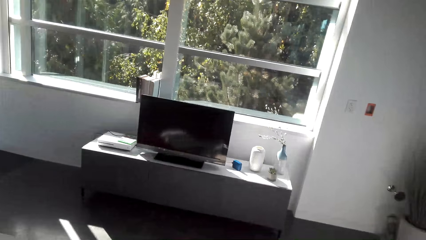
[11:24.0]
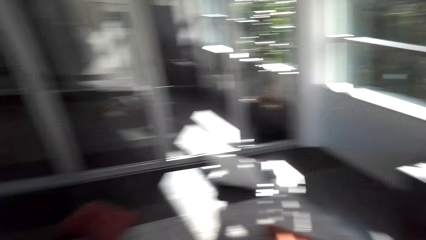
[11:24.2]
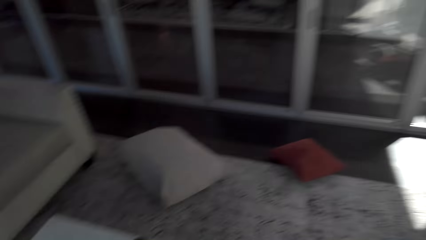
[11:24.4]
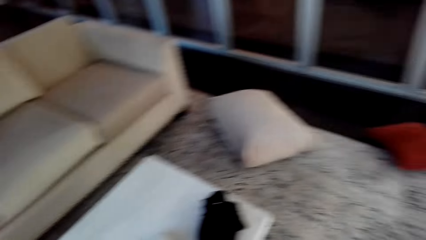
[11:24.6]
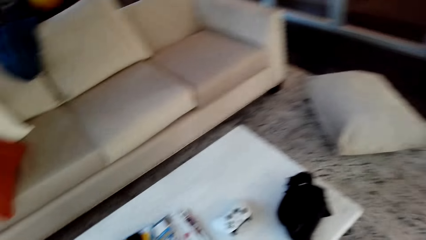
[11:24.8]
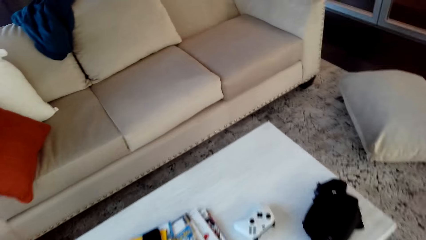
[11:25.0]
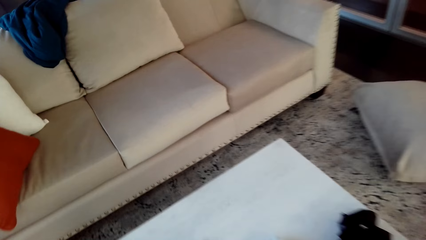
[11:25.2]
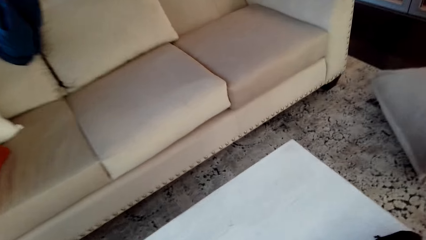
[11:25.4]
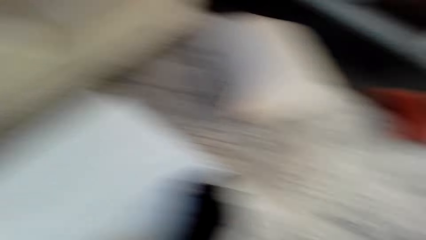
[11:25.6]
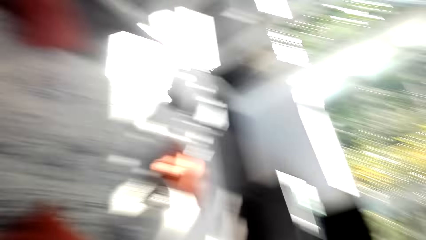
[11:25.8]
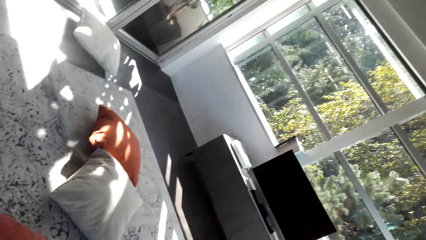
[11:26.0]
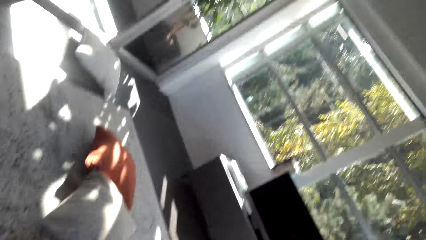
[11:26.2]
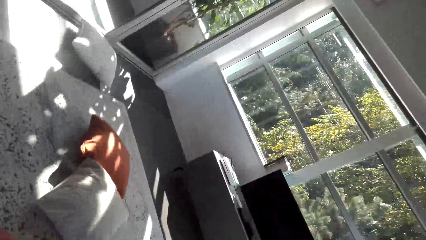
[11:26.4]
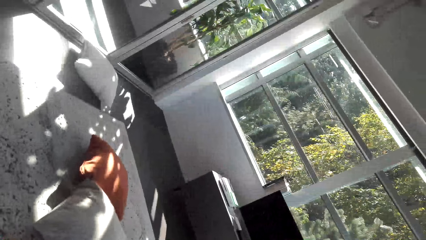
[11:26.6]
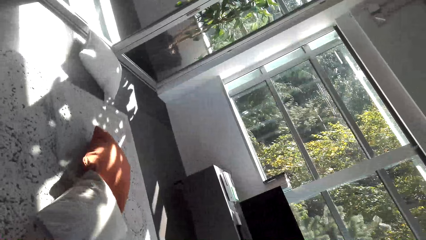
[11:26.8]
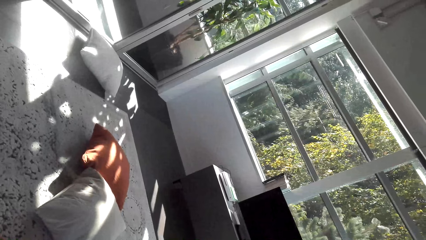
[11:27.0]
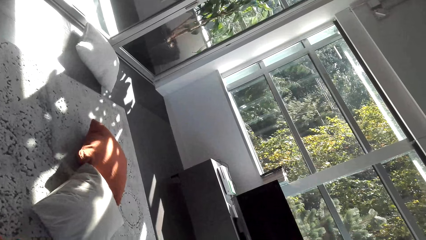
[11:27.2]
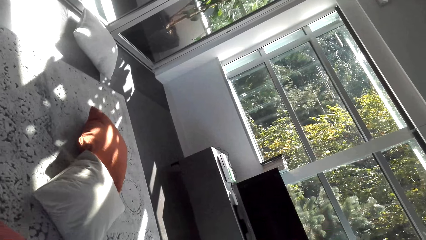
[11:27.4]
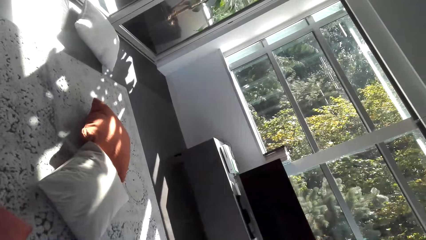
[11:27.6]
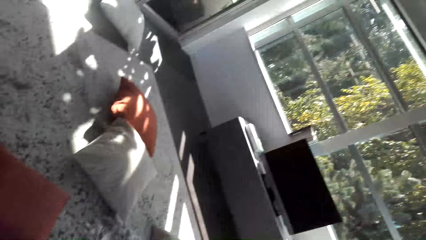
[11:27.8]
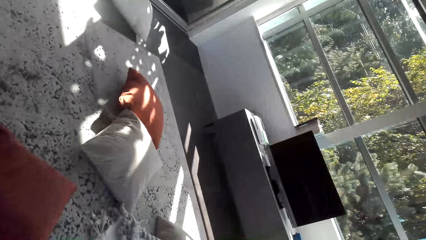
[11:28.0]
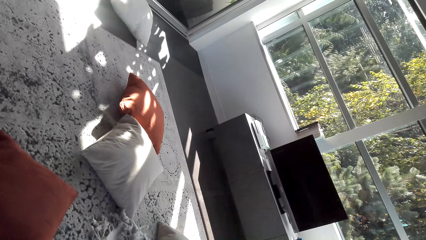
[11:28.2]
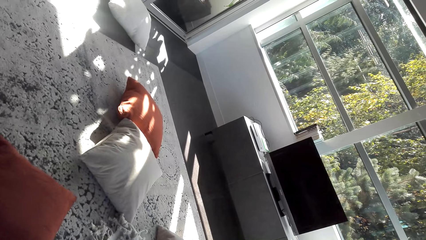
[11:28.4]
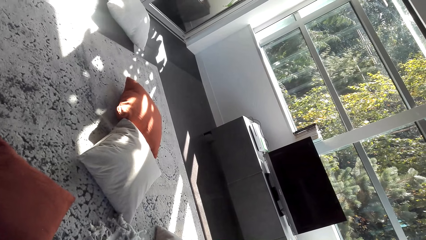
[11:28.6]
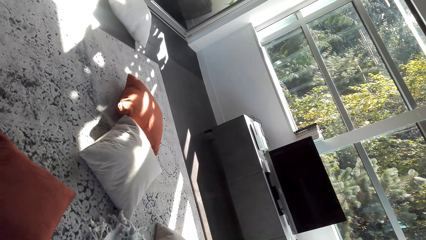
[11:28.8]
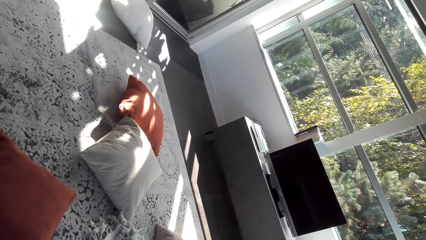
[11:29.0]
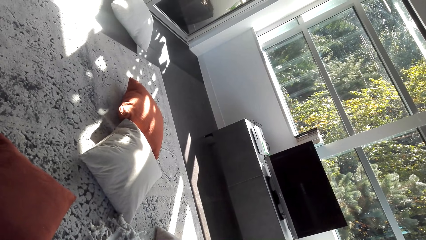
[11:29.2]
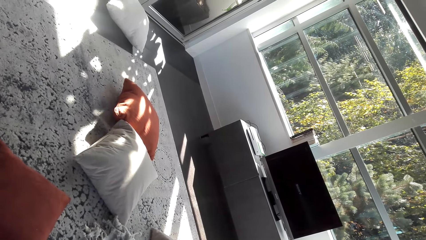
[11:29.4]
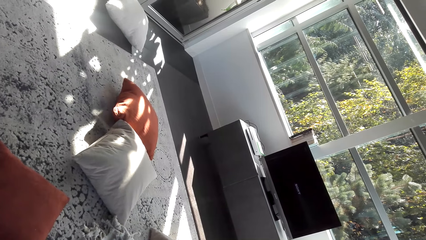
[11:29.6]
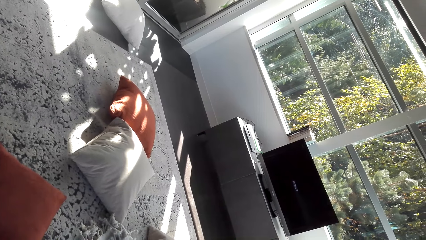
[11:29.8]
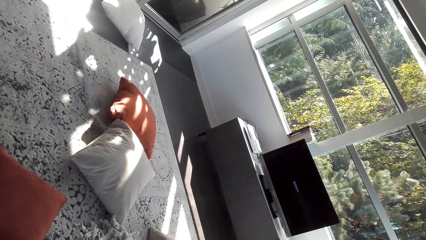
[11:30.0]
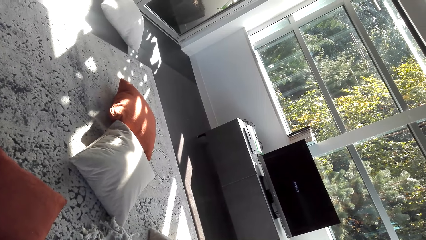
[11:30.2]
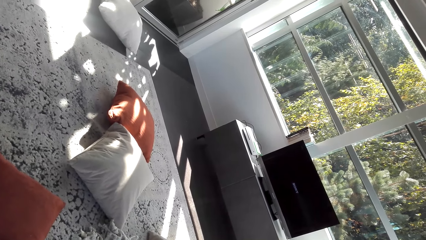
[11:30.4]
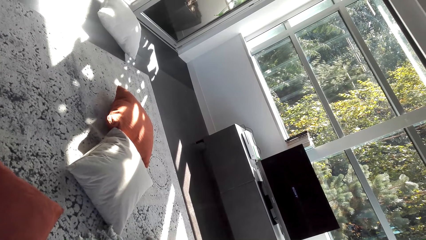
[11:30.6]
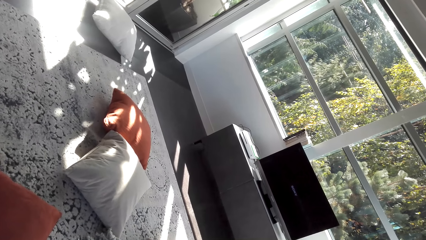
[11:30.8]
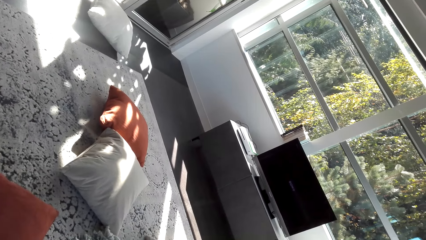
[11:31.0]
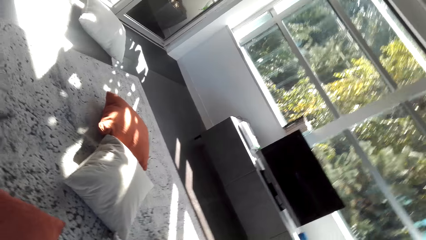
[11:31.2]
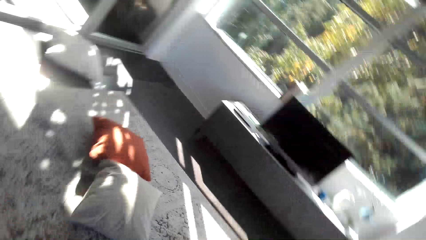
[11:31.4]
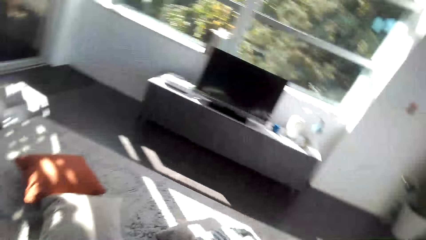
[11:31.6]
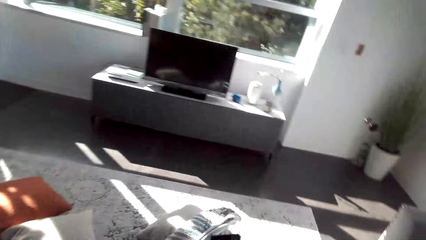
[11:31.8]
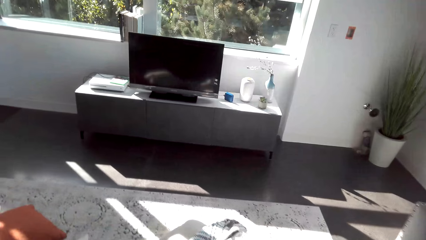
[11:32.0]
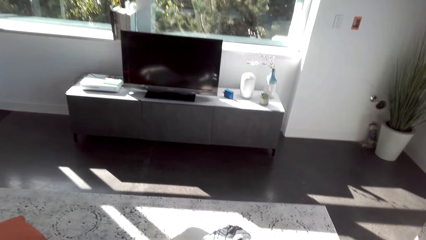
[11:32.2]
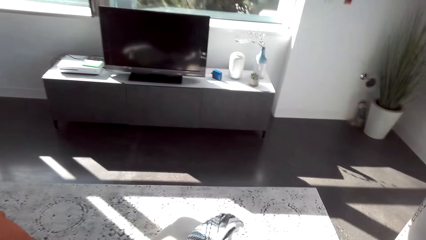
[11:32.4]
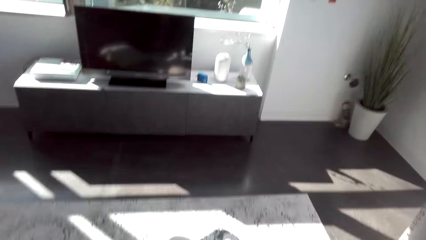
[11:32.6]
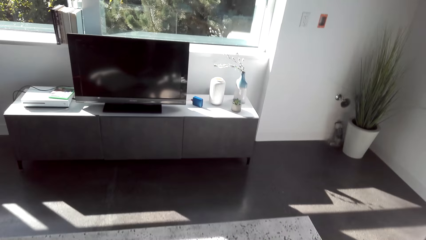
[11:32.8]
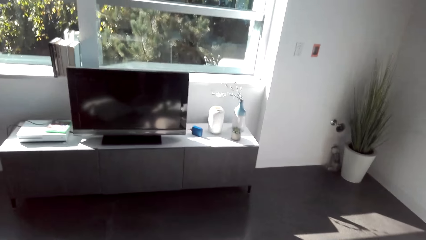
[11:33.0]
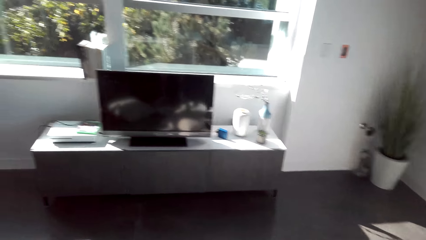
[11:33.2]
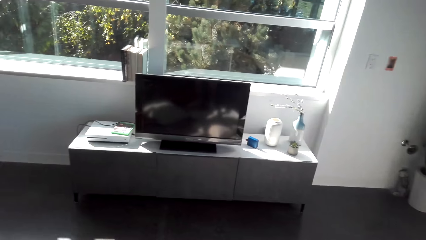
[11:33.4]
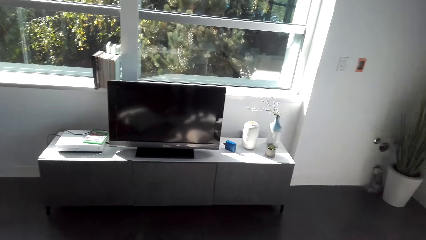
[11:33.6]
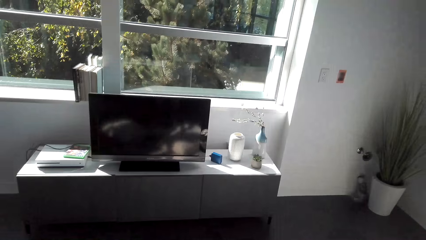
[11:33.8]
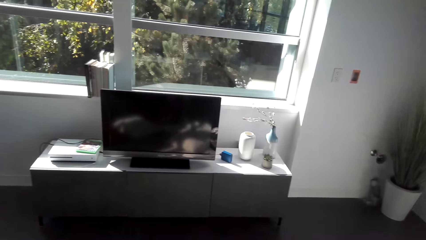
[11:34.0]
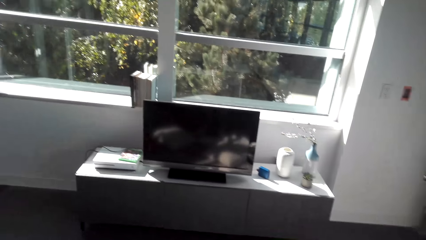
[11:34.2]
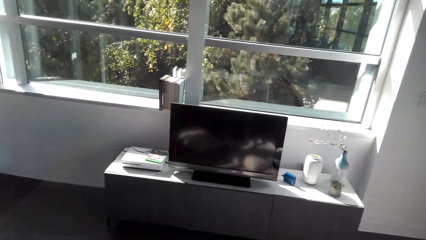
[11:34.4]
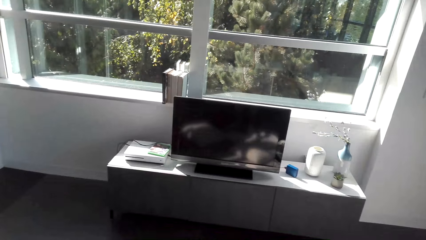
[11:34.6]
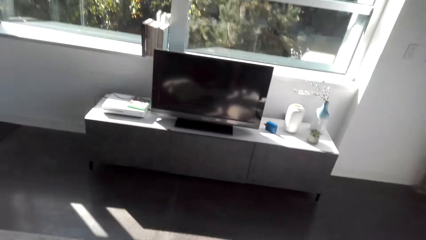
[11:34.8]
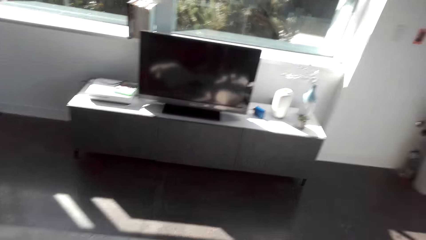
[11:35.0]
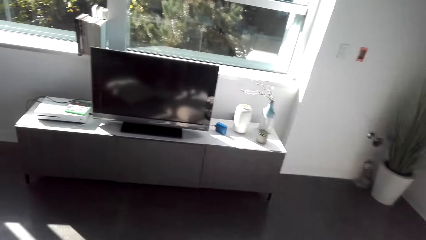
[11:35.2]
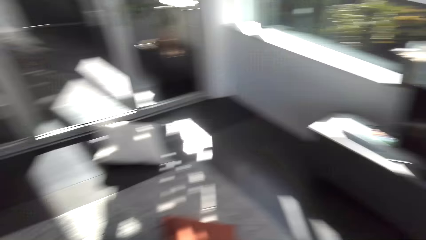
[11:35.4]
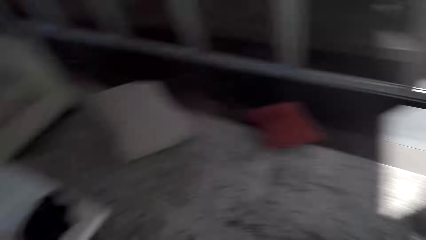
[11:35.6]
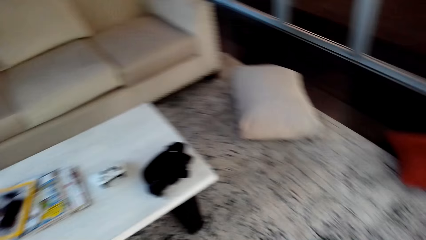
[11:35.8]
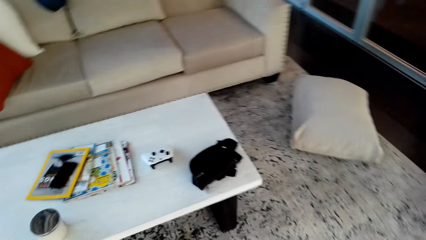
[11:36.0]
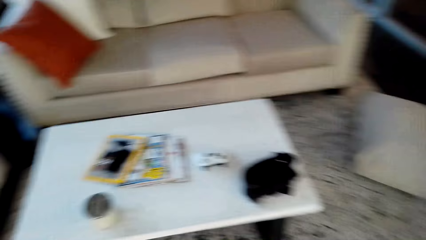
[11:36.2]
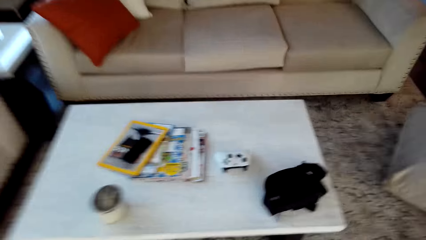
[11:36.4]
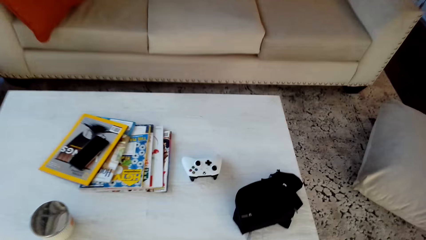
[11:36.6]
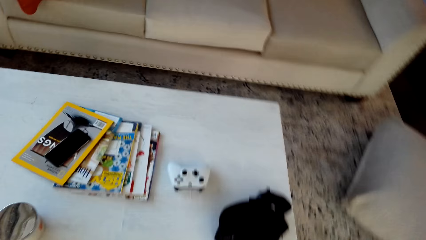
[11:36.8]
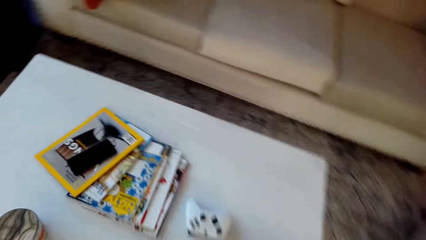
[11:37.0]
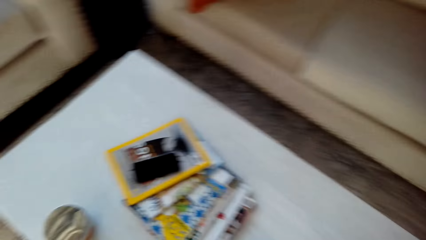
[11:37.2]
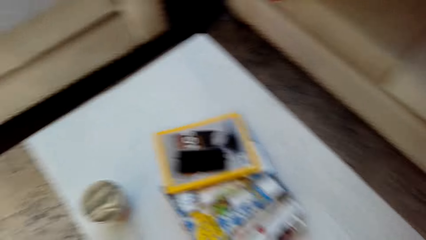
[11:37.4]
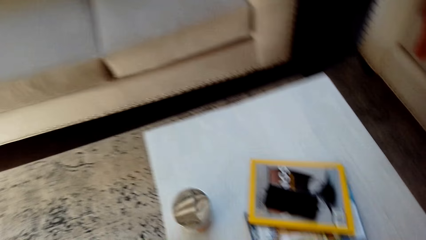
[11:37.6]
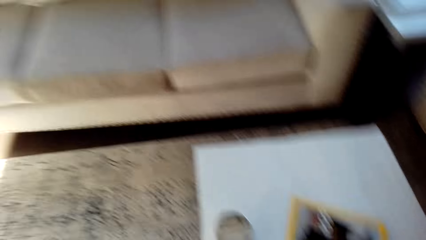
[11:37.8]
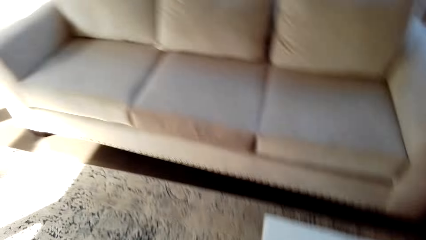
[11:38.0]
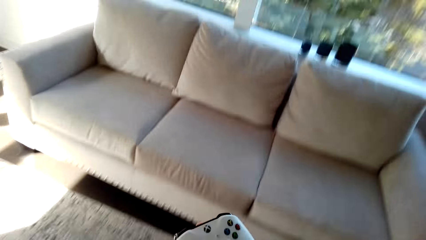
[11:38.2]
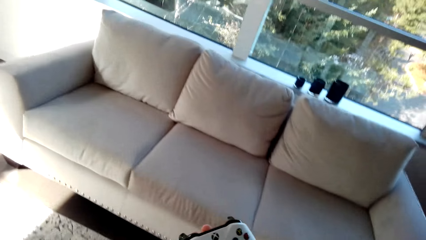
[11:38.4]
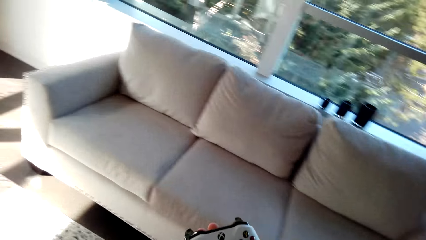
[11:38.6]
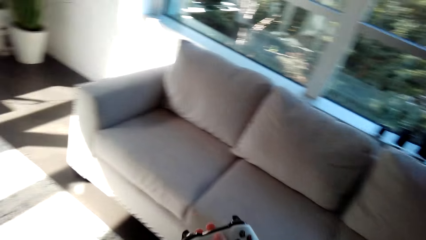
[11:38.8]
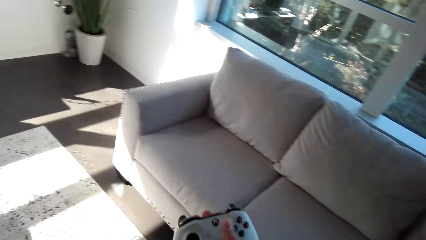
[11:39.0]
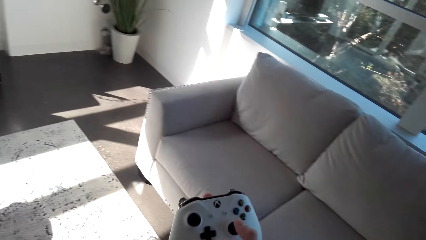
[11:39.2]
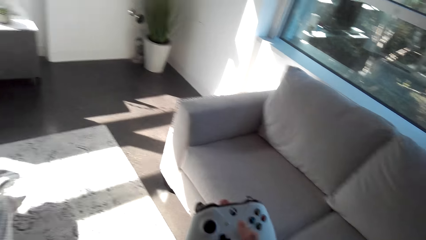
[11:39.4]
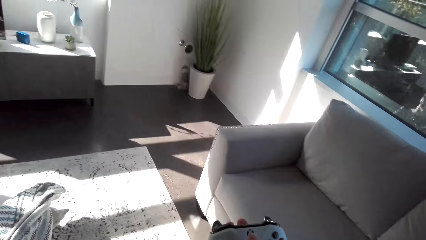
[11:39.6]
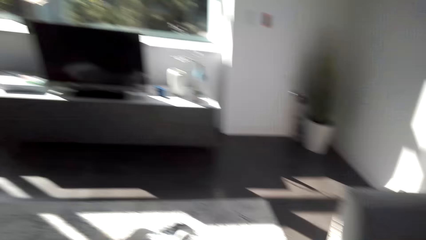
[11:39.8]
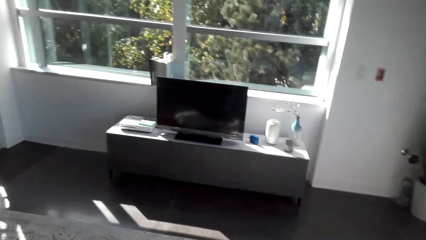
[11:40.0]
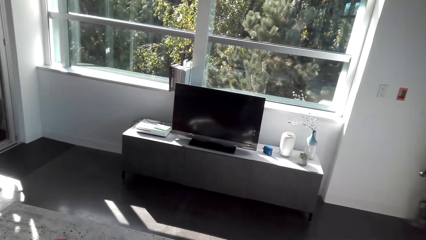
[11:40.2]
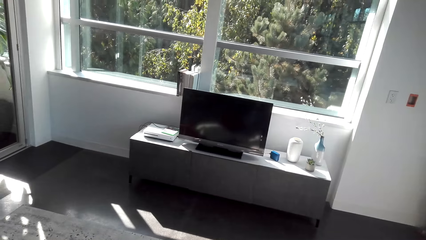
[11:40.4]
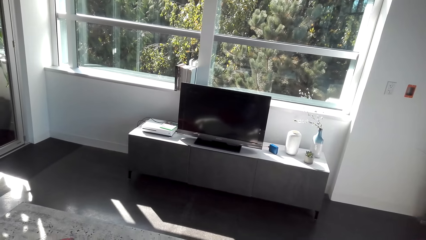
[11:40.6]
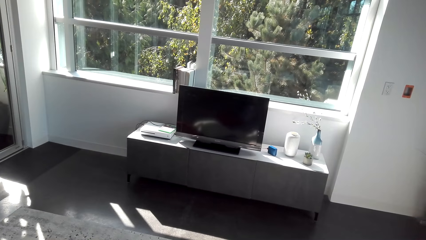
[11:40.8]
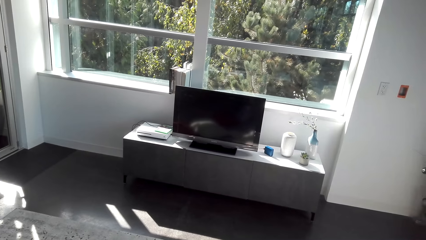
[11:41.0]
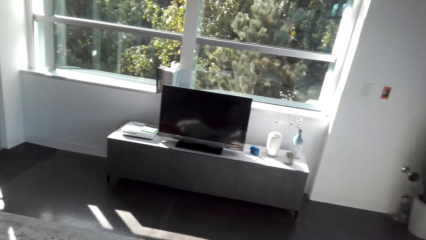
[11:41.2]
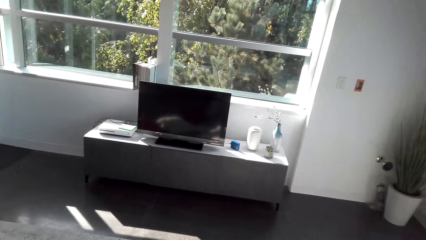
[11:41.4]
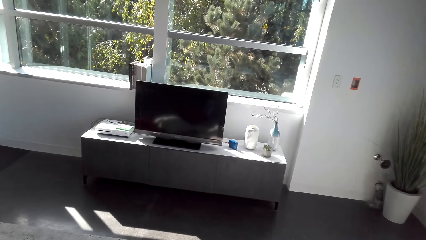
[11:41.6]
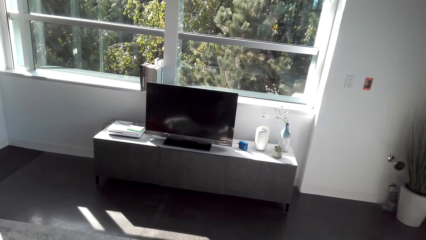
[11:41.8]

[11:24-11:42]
The camera wearer operates a television. They look around the house. They pick up the Xbox controller.
